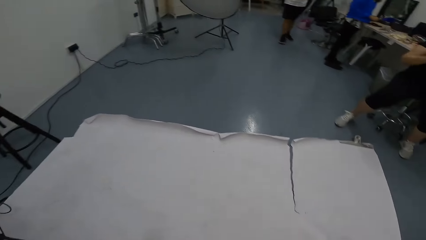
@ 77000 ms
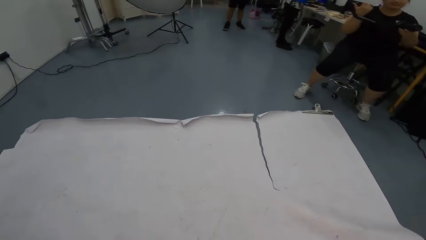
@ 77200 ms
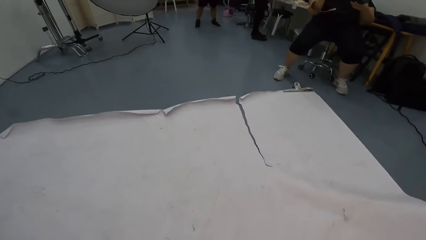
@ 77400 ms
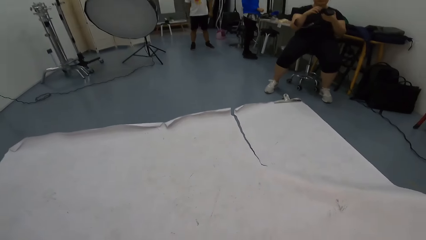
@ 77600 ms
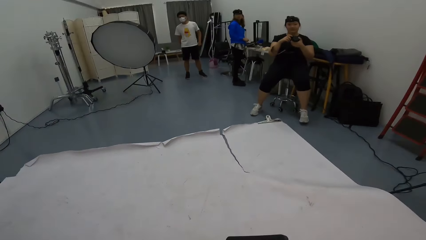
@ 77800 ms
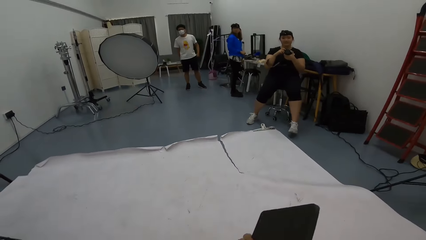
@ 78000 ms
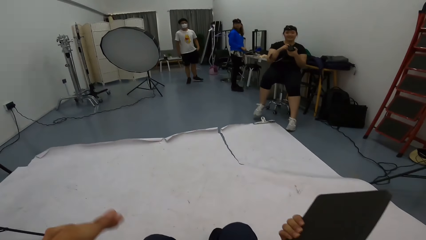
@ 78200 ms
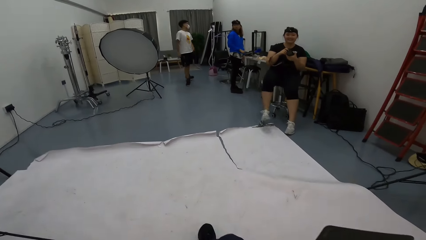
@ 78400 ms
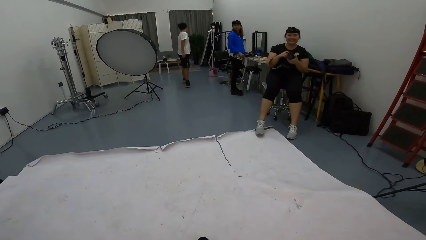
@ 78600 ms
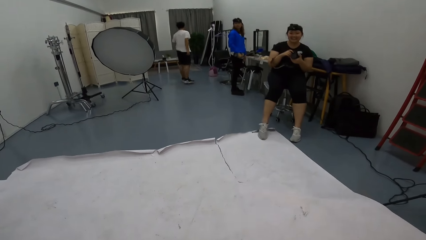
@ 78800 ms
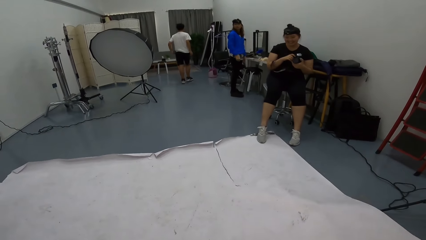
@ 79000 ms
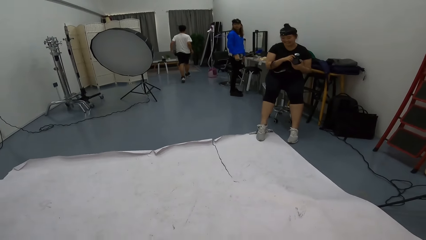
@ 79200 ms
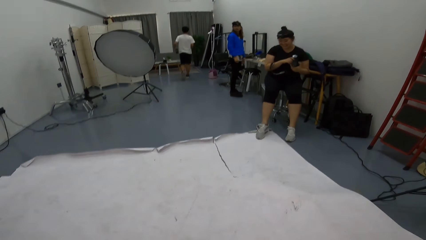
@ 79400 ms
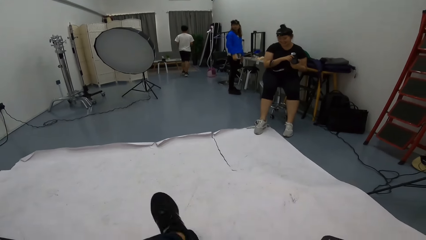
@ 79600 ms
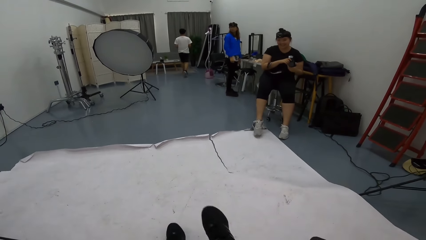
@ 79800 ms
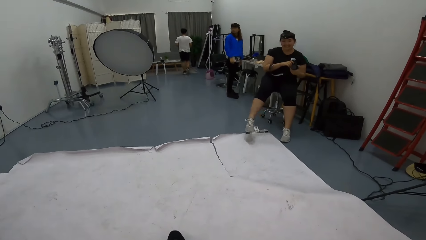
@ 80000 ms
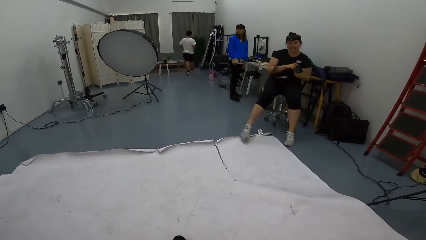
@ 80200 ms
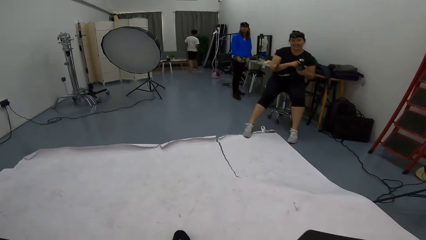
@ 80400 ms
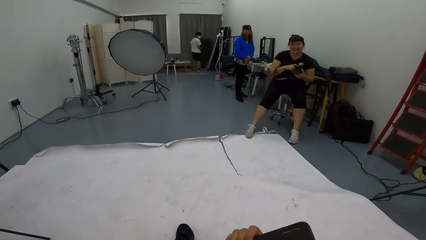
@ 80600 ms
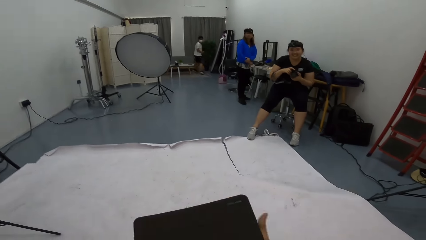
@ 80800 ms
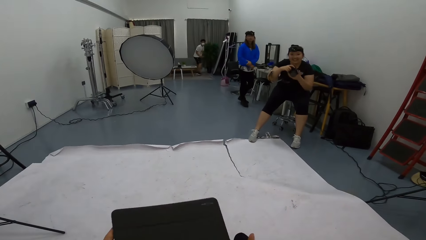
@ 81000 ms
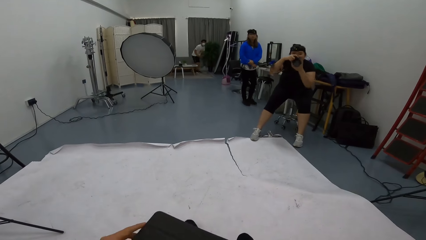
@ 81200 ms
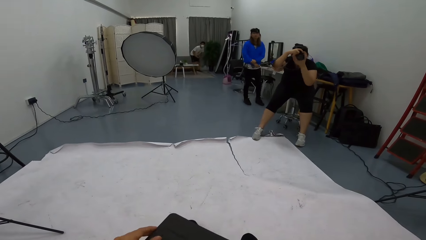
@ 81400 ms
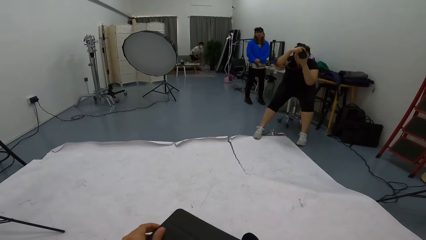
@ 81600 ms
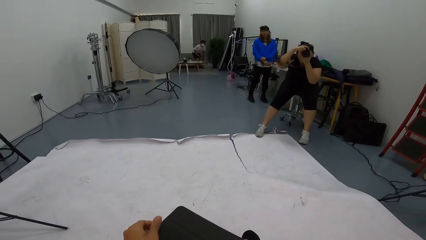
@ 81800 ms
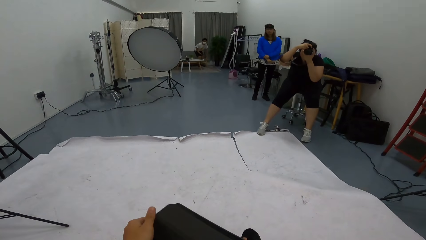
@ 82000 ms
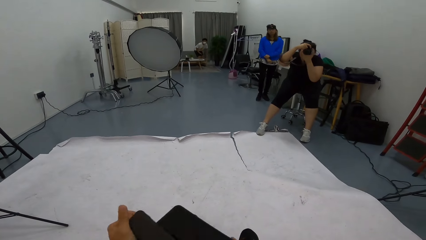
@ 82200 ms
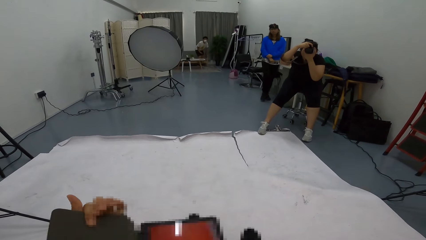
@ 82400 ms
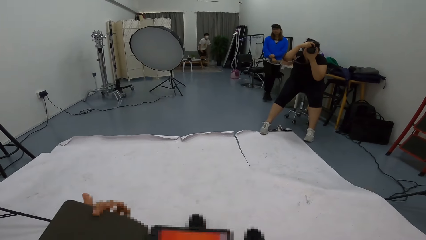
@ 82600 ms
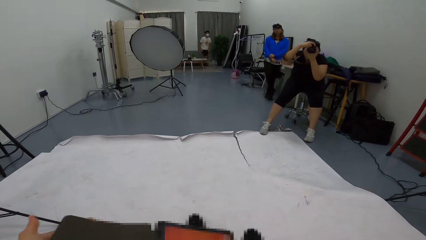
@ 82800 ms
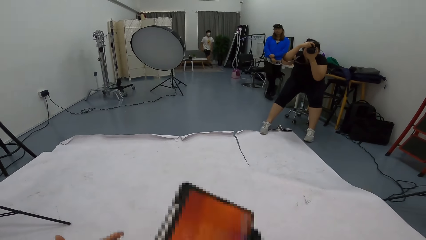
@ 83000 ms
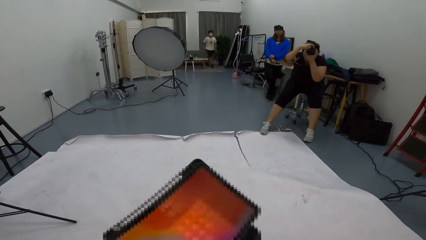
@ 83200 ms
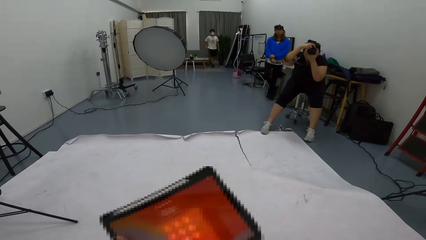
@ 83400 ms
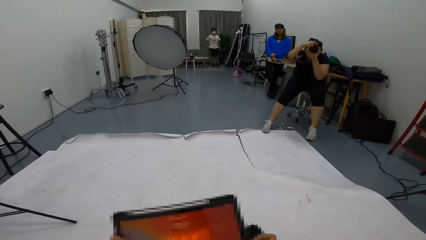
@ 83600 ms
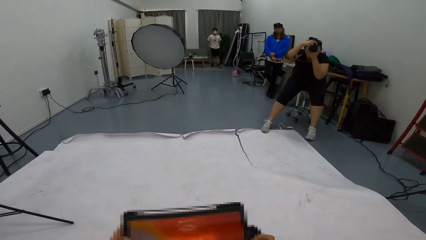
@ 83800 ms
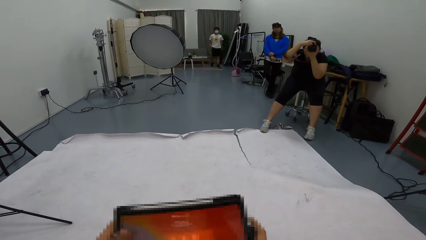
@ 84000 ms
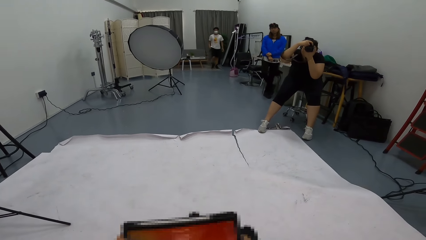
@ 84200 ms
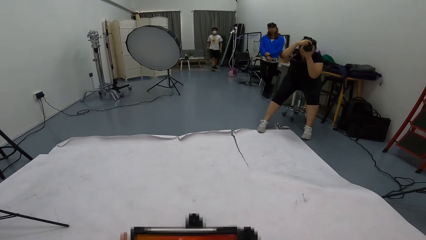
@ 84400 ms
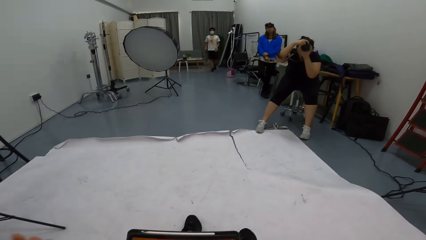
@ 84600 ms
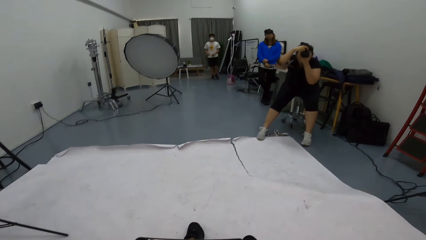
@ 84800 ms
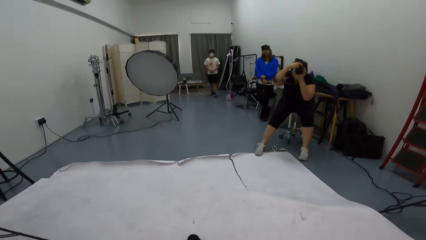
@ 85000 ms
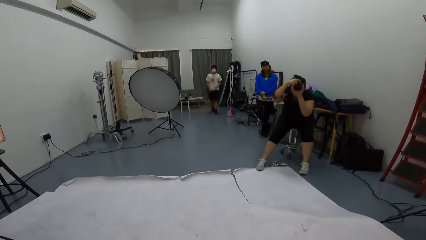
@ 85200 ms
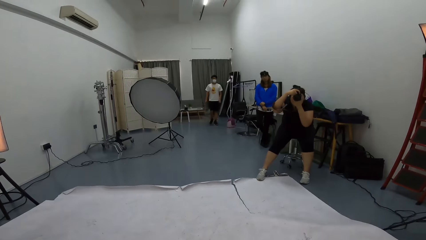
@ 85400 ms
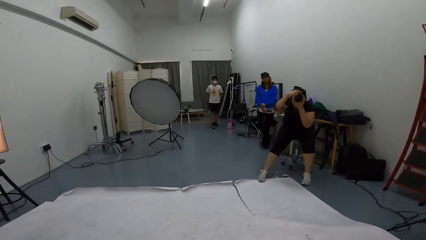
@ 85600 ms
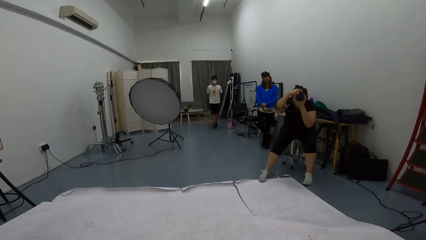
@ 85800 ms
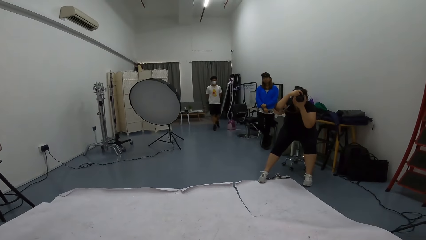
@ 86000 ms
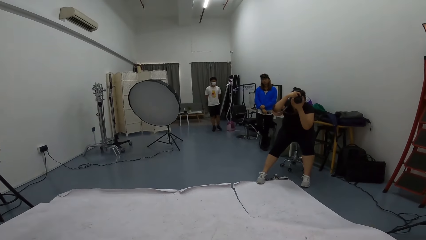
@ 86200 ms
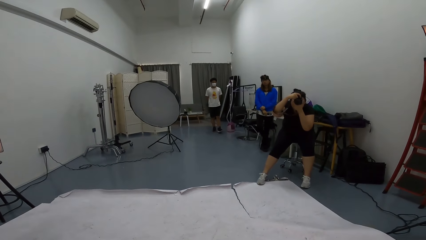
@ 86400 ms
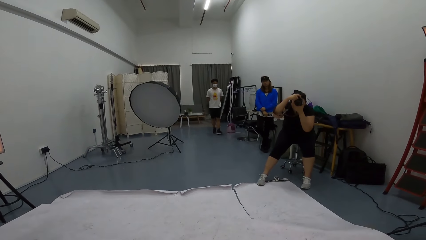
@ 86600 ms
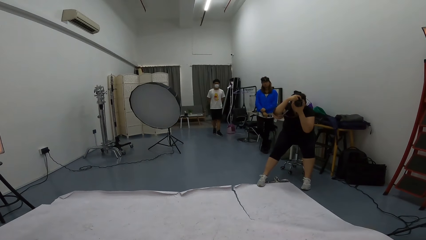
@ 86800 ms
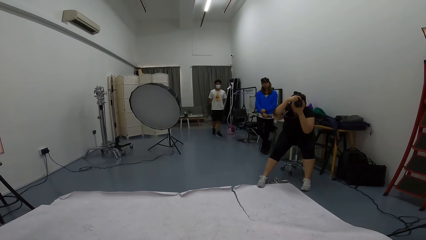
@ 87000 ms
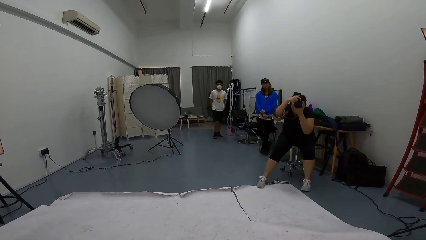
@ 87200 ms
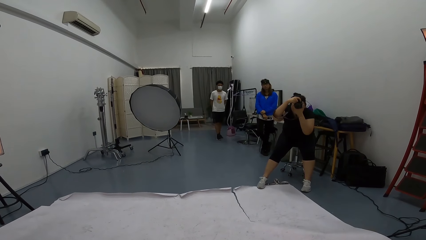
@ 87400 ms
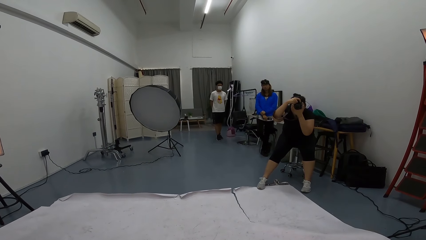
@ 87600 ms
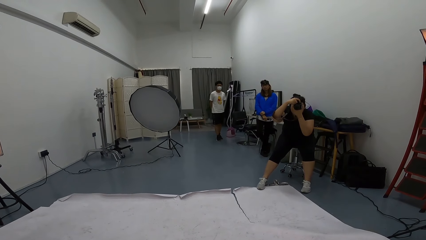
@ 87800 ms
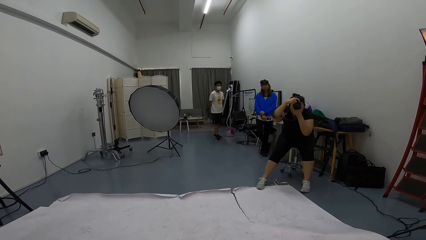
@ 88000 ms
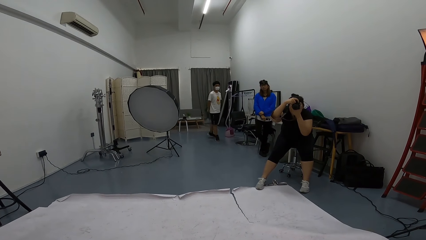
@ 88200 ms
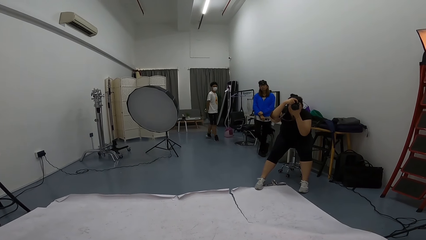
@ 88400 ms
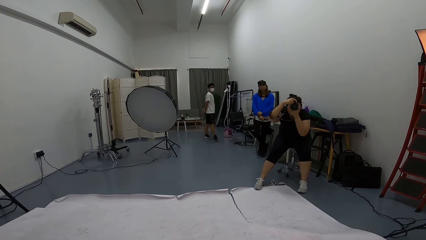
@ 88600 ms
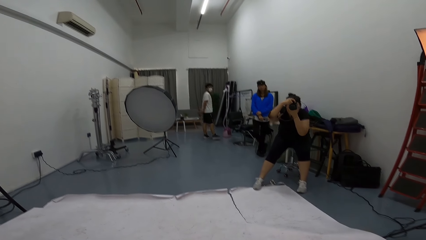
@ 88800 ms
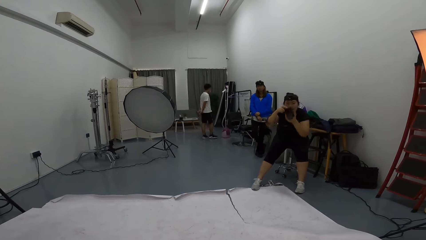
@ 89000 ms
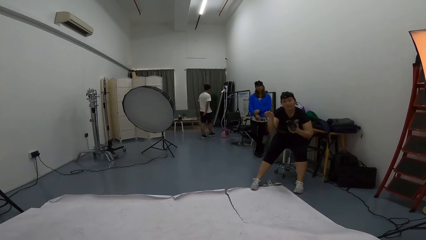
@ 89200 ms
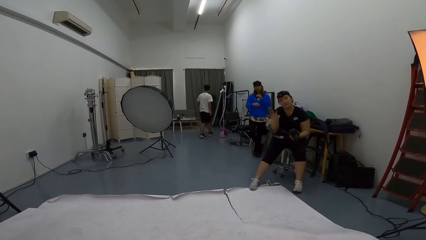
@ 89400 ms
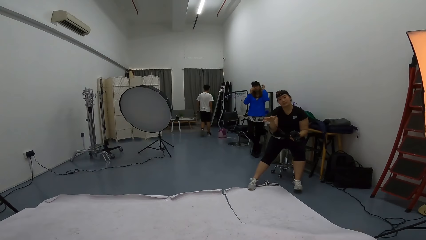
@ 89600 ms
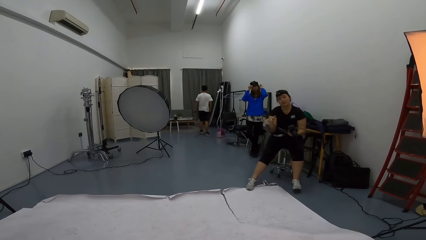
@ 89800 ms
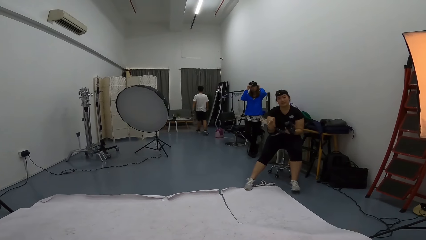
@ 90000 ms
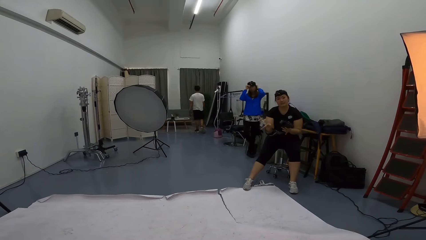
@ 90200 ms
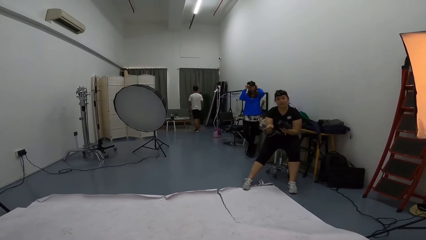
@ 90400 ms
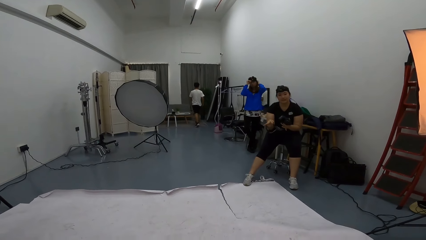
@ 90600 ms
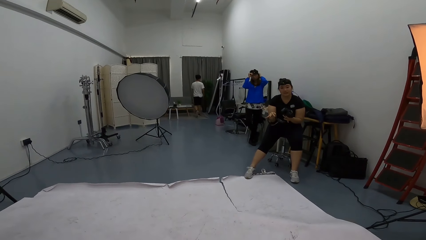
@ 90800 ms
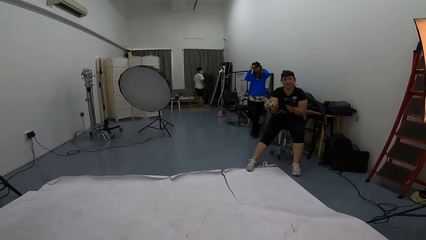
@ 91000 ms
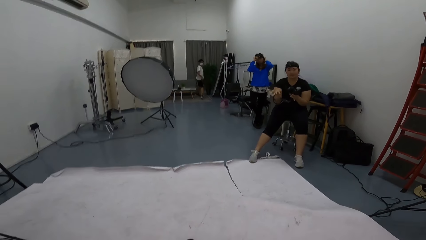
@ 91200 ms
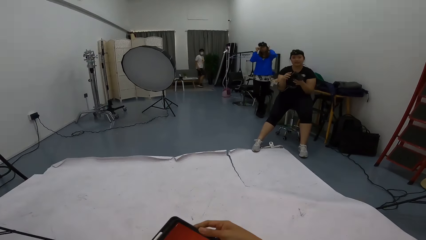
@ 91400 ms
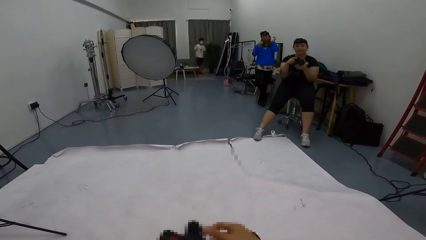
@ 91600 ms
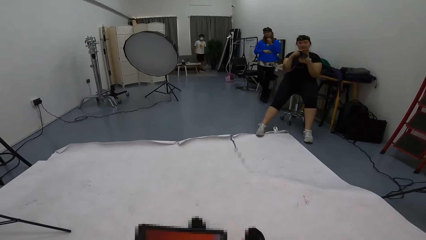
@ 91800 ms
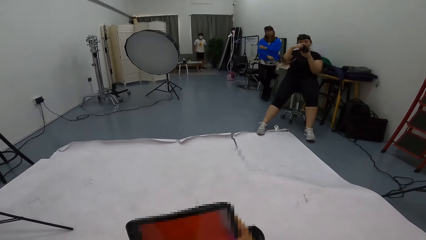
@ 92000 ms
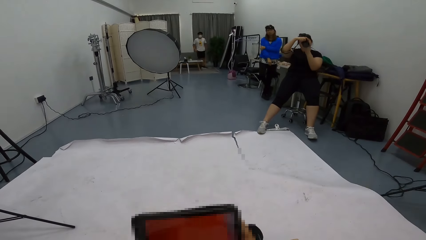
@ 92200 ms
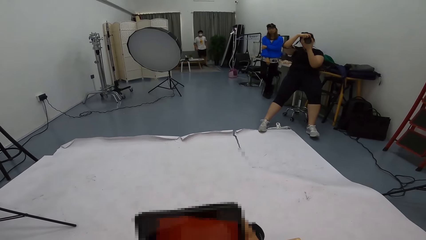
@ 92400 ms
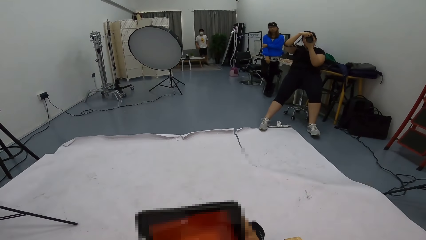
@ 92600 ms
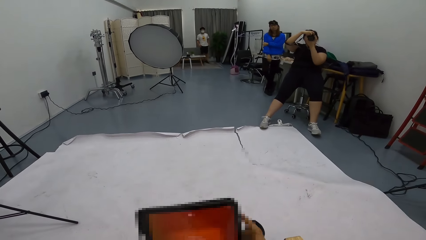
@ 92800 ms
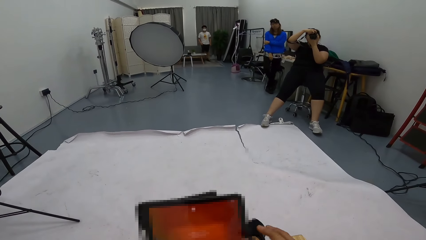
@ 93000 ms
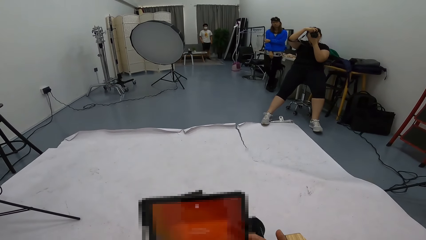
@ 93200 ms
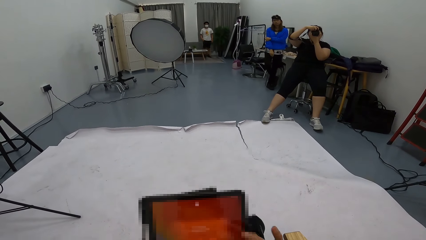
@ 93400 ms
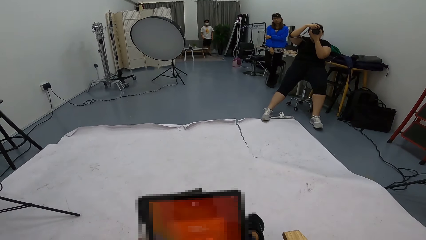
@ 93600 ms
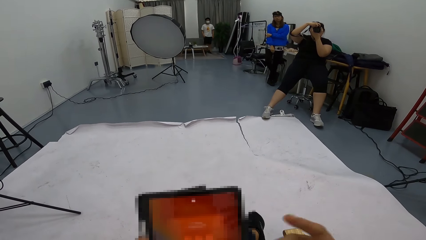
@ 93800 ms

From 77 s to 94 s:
The camera wearer sits on the chair. They interact with the lady. They open the tablet. Another person adjusts her standing position. The camera wearer stares at the tablet. They interact with the lady. The lady signals with her fingers. The other person touches his hair. The lady interacts with the camera wearer. The camera wearer operates the tablet.
